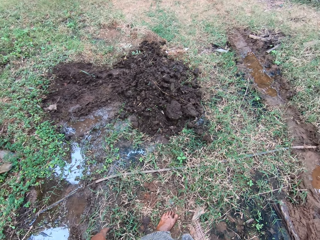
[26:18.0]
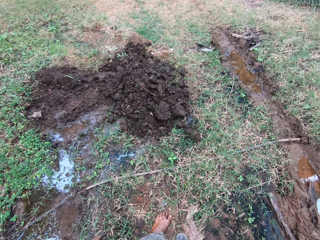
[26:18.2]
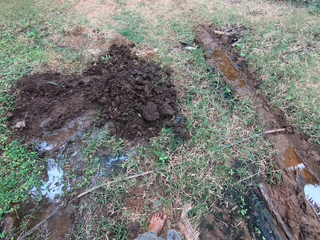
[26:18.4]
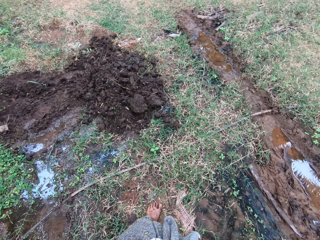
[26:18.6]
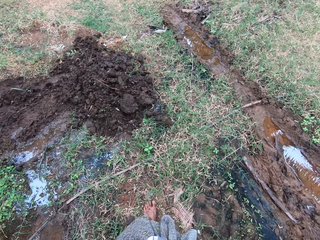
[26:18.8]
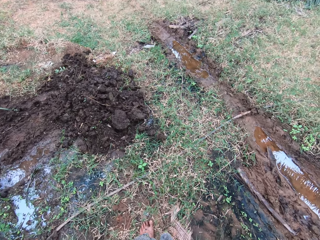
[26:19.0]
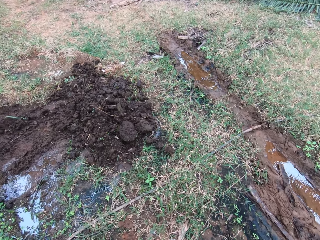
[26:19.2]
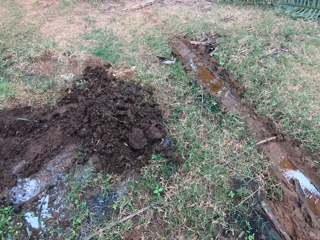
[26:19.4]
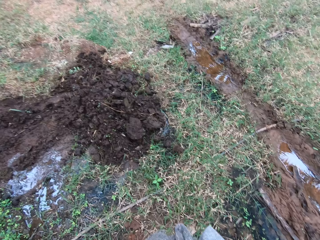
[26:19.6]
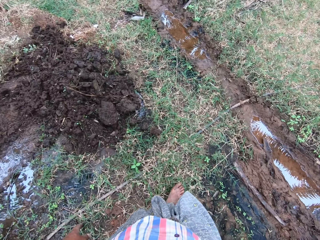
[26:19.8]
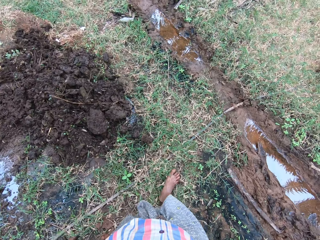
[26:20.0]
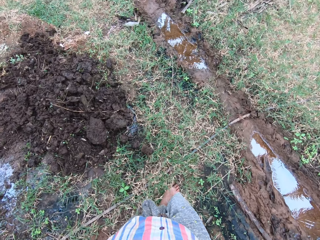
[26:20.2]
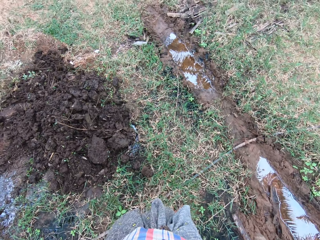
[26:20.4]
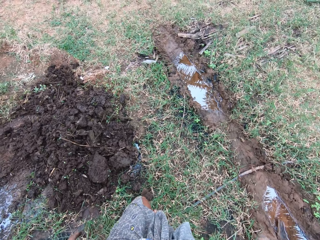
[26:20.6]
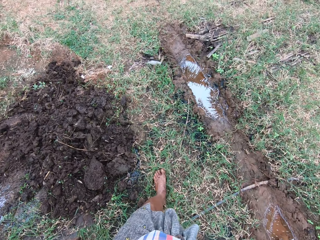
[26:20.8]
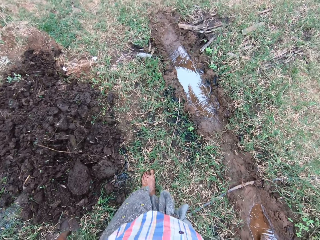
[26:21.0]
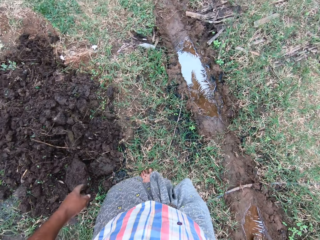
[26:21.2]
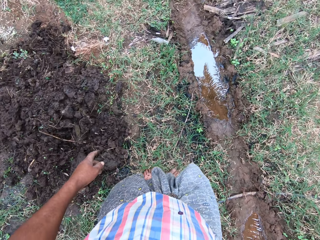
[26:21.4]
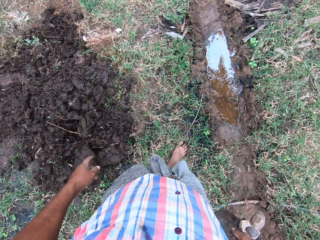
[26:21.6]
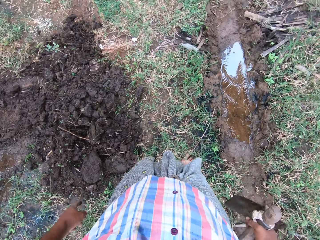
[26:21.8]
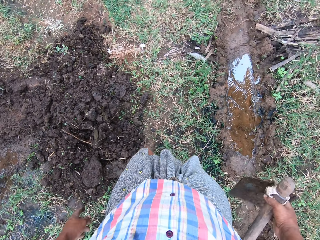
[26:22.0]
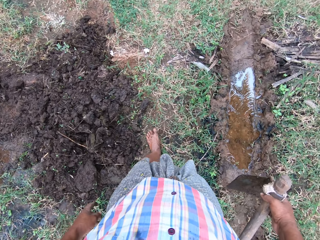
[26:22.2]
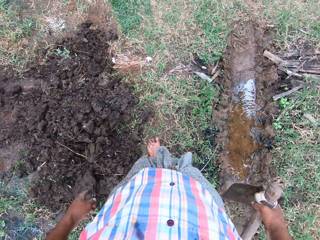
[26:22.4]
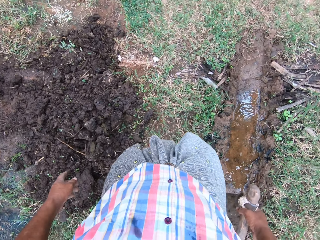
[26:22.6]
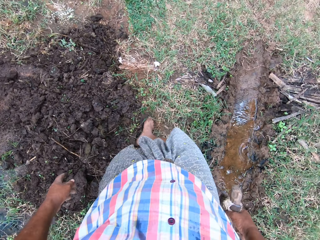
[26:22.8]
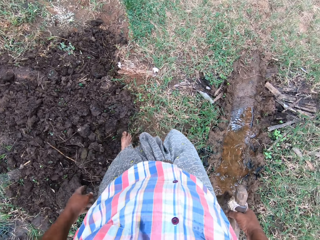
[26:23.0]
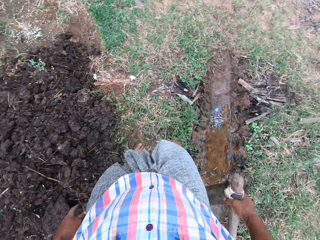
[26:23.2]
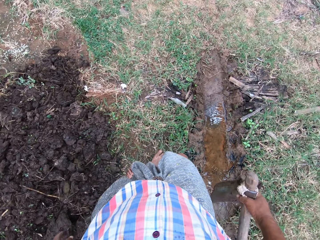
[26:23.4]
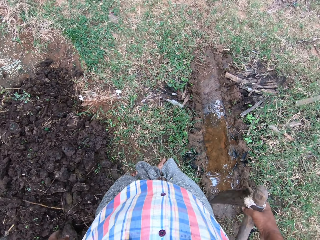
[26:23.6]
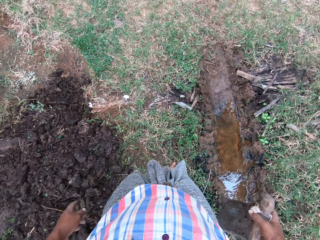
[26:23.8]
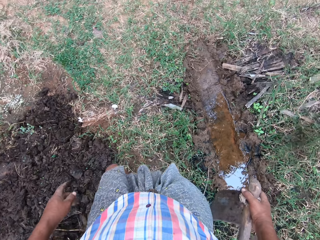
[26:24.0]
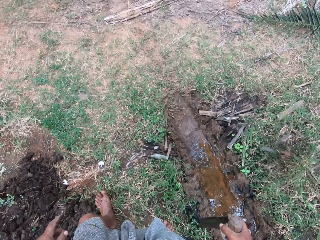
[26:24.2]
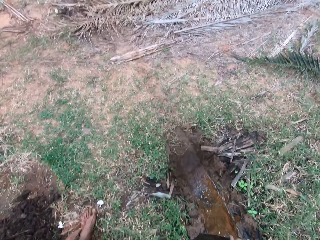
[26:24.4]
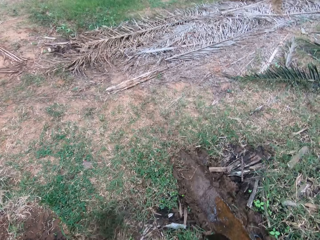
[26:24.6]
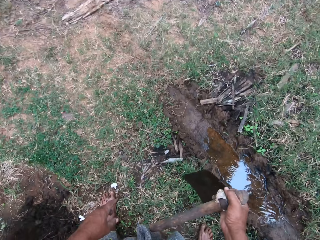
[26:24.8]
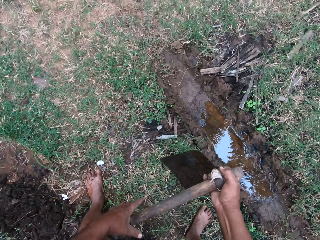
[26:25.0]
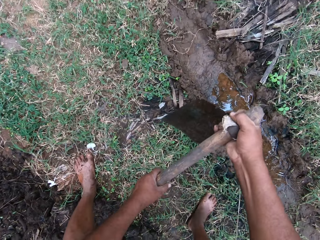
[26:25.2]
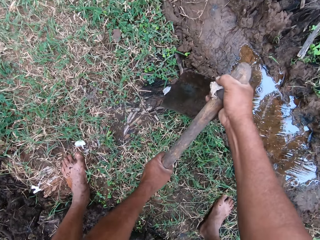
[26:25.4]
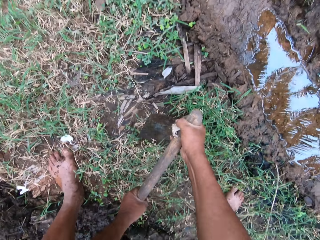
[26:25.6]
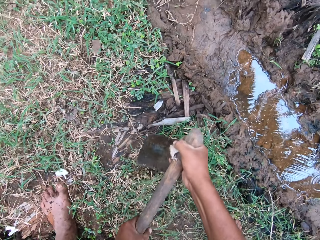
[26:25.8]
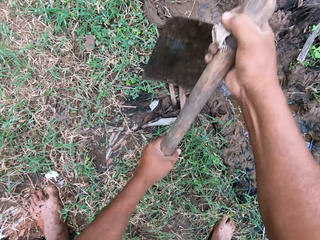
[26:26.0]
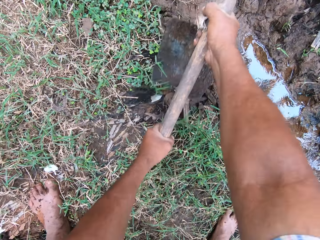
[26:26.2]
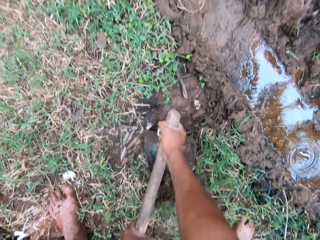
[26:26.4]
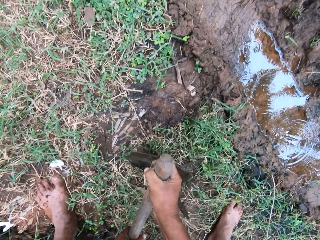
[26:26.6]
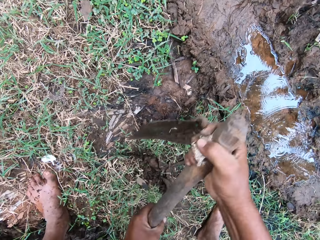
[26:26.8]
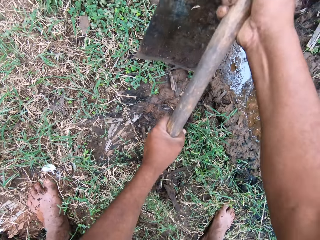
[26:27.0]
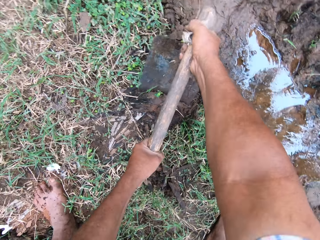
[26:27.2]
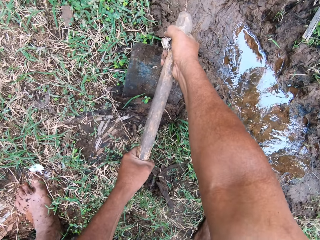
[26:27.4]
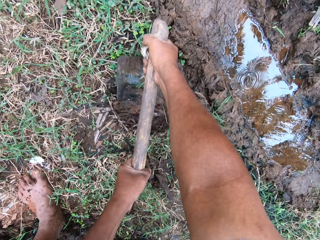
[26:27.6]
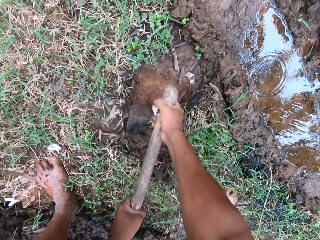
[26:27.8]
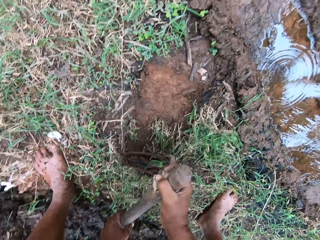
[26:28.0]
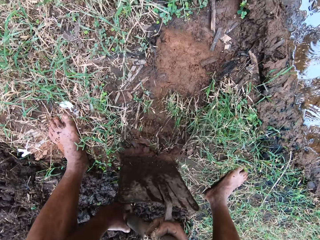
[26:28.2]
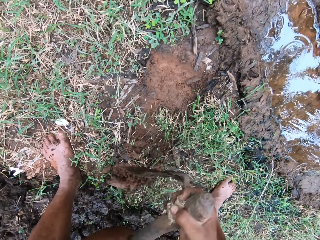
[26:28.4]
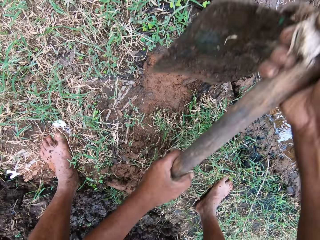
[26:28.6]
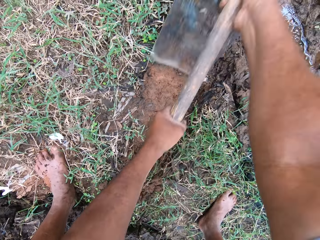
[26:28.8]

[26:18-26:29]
The camera wearer walks towards another pool of water on the ground. They clear grasses with the hoe. They dig on the ground.

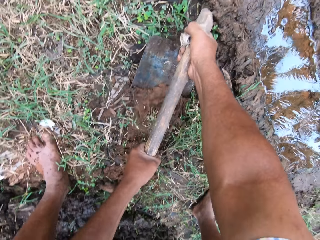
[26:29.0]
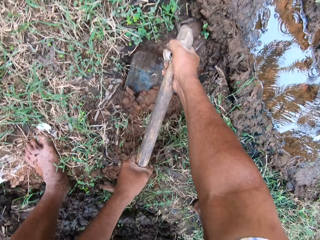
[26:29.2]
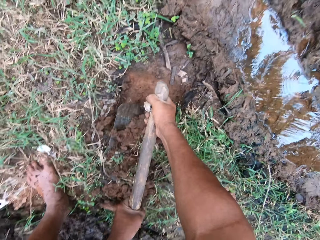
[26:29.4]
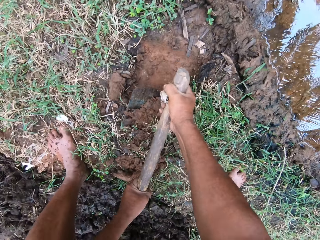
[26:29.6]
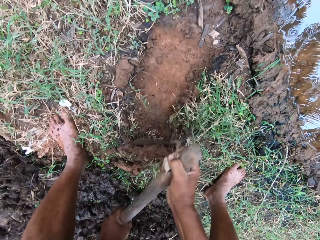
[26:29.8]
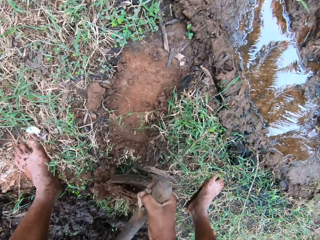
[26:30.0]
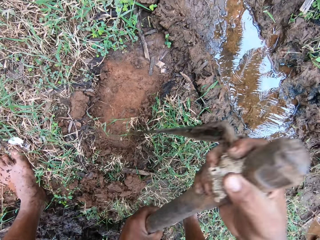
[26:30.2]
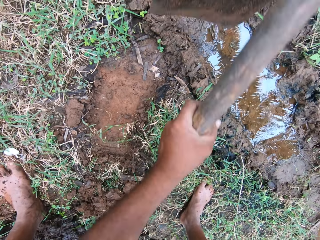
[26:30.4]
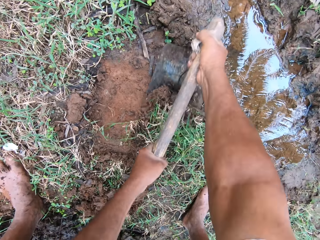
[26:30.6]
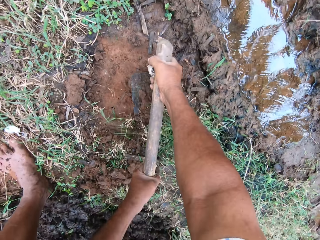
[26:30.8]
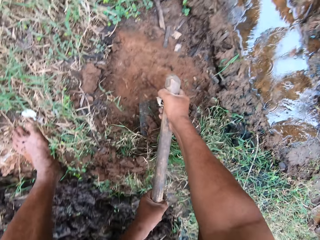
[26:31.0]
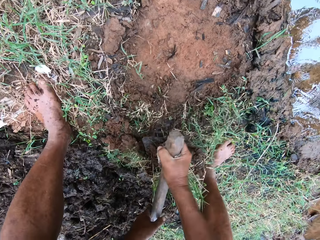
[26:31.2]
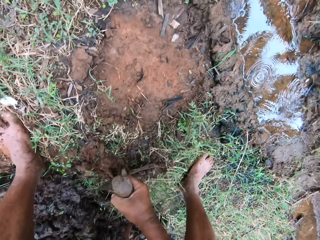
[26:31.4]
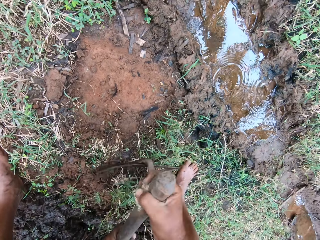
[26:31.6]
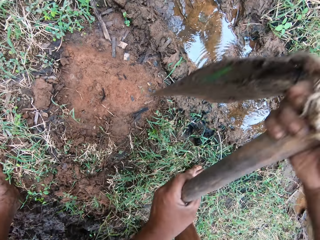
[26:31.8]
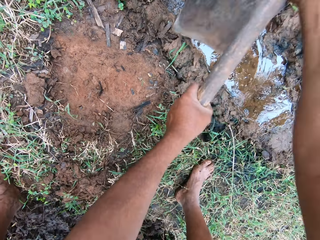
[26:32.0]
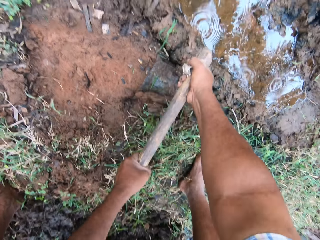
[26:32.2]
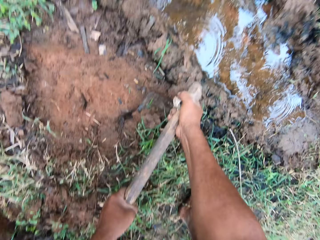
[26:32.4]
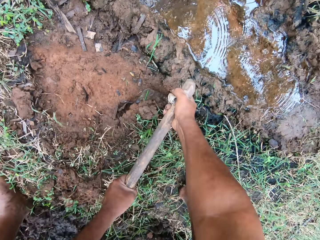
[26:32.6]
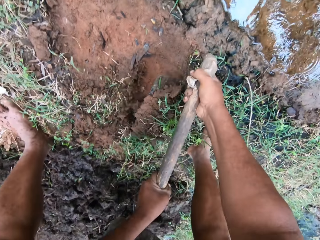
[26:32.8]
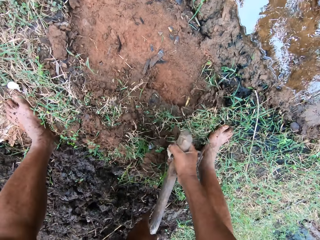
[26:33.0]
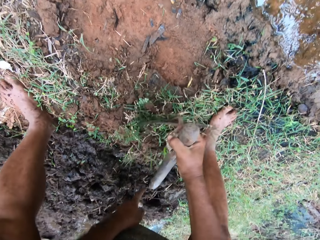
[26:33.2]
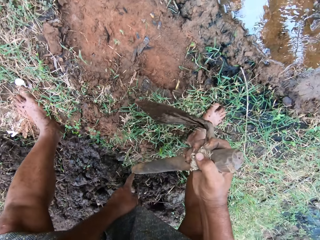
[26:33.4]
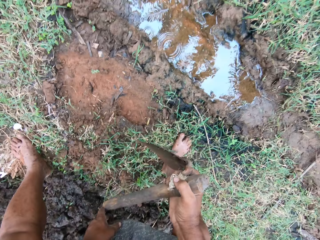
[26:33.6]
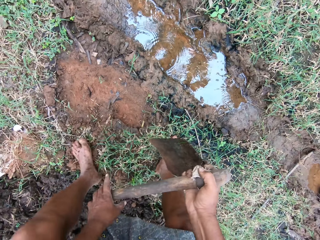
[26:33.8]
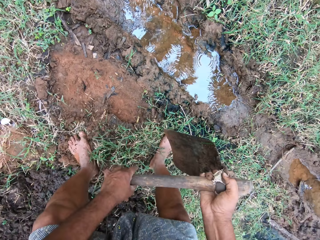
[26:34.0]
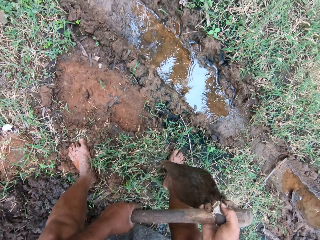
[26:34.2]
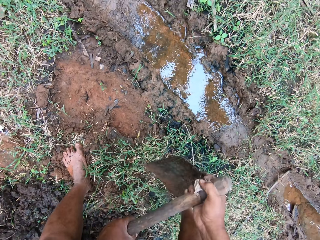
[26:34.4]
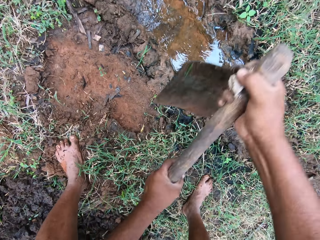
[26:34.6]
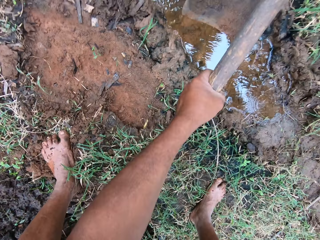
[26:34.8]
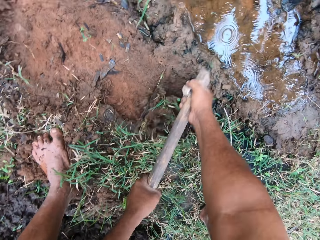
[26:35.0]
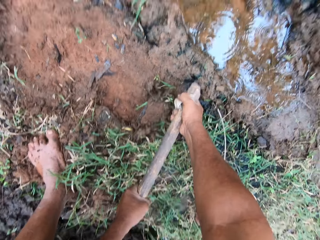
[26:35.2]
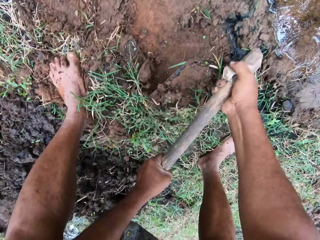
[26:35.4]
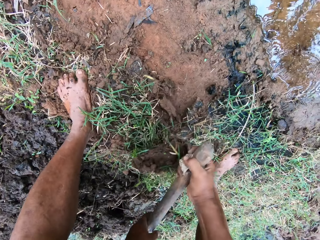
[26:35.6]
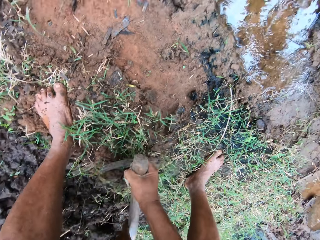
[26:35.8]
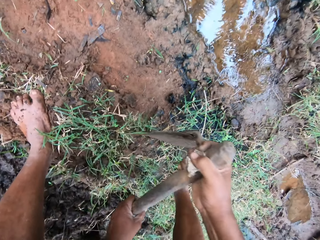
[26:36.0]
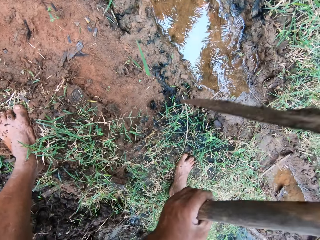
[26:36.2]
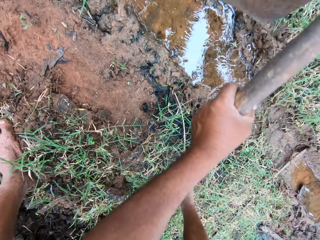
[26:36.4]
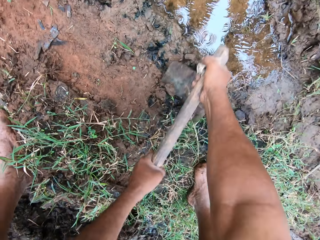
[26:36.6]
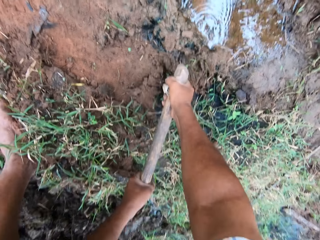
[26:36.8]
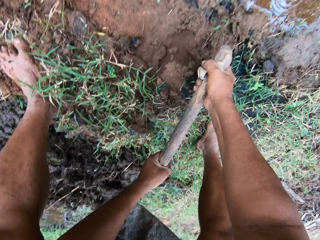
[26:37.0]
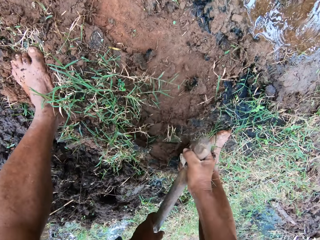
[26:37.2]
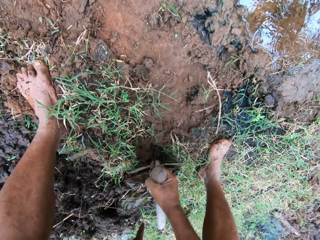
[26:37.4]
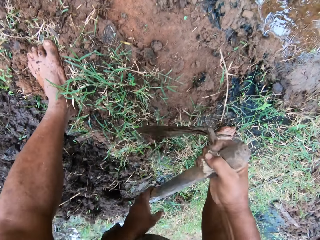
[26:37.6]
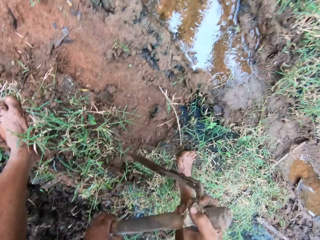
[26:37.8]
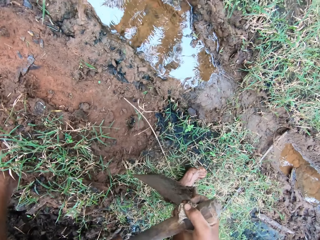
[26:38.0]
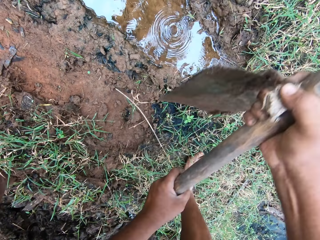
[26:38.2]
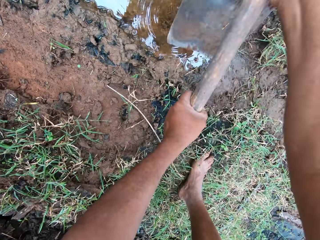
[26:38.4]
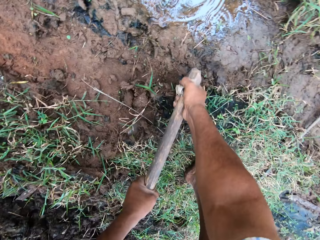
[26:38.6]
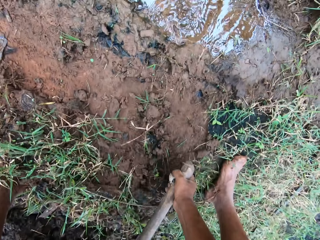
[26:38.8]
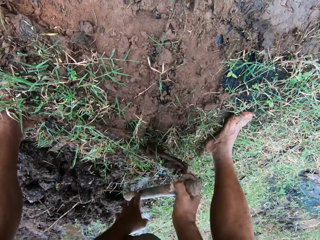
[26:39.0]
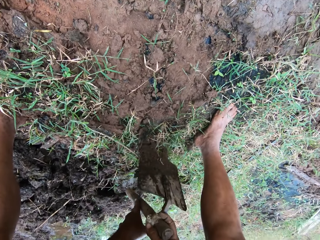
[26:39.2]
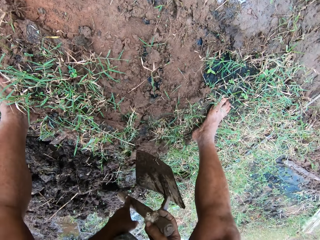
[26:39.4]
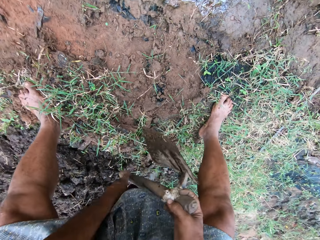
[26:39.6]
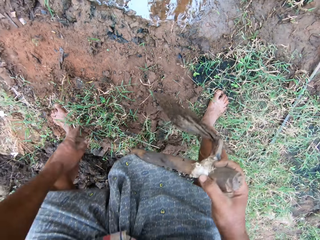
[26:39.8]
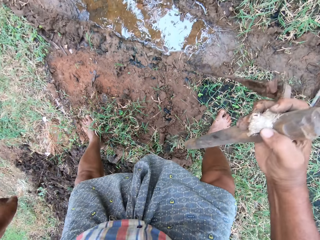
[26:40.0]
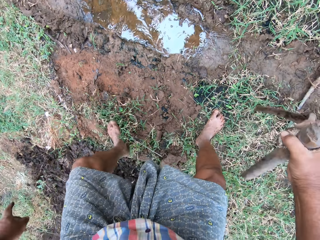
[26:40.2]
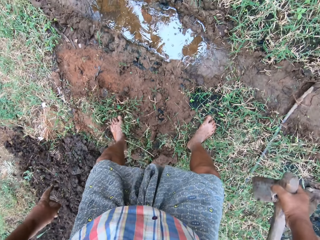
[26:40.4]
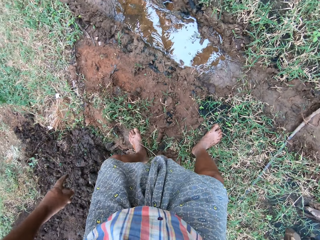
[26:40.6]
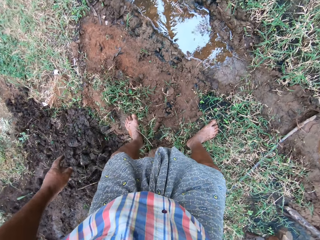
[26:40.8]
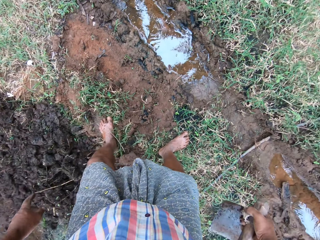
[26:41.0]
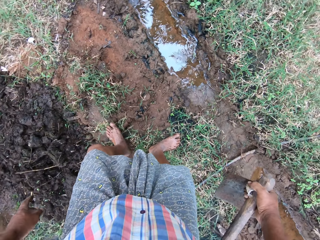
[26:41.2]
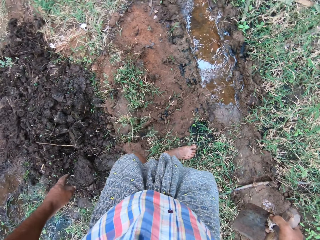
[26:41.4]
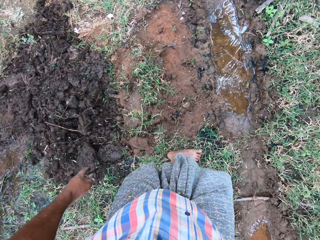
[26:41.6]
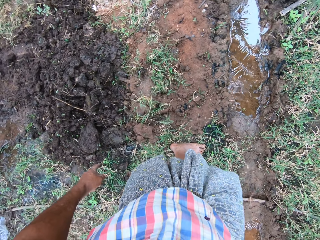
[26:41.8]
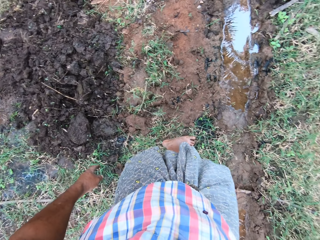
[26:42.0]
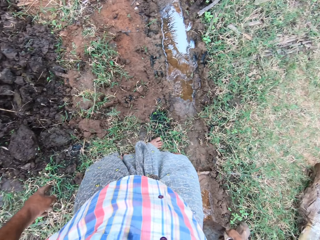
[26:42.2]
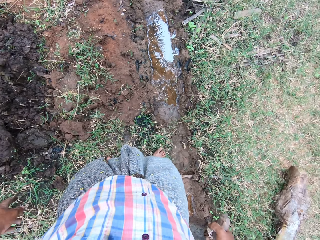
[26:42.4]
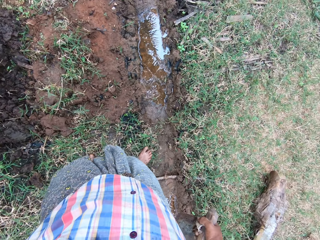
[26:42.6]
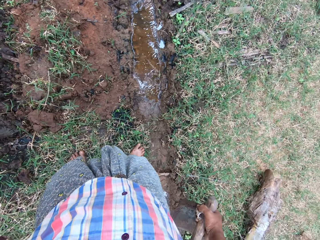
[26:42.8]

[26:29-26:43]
The camera wearer holds a jembe. He moves to his left a bit.
